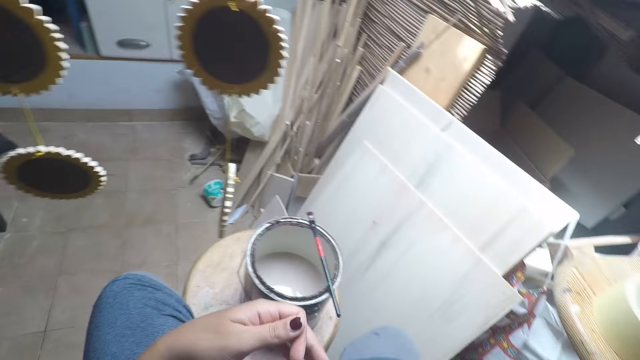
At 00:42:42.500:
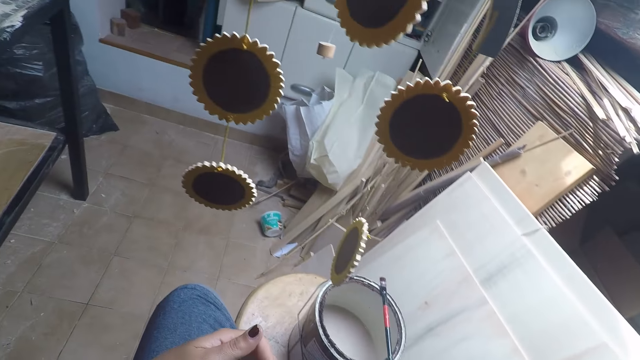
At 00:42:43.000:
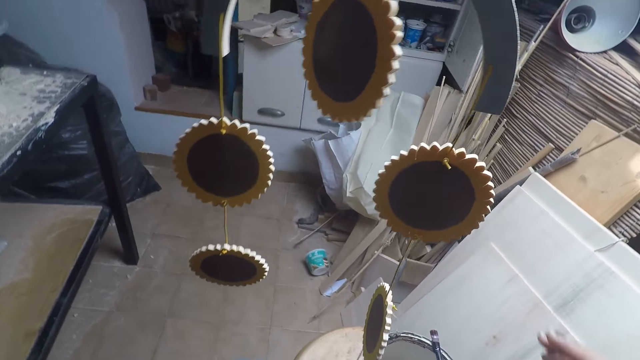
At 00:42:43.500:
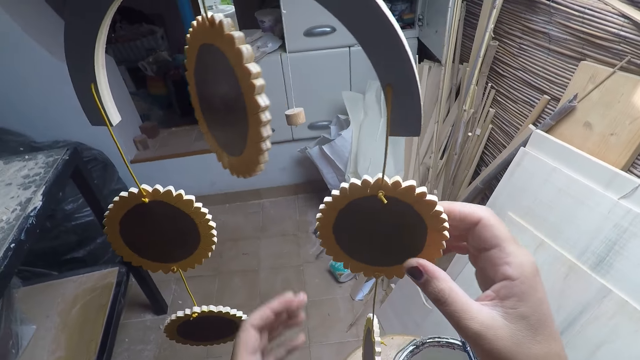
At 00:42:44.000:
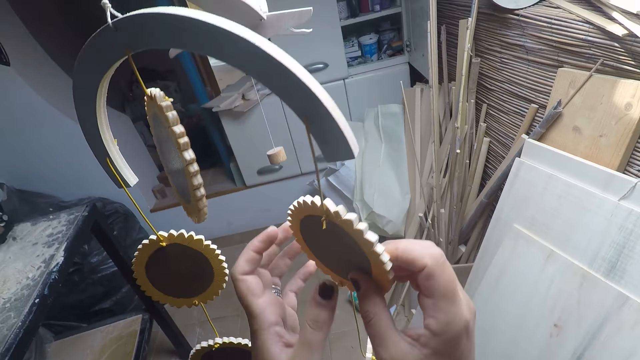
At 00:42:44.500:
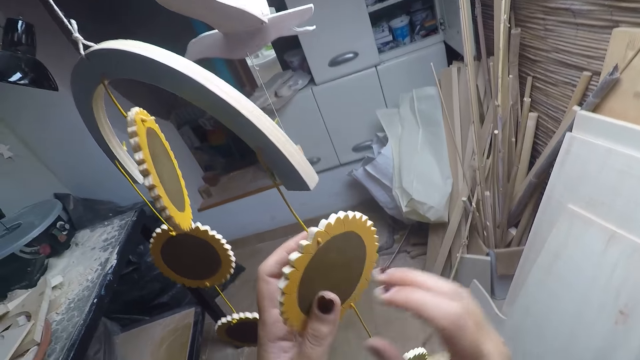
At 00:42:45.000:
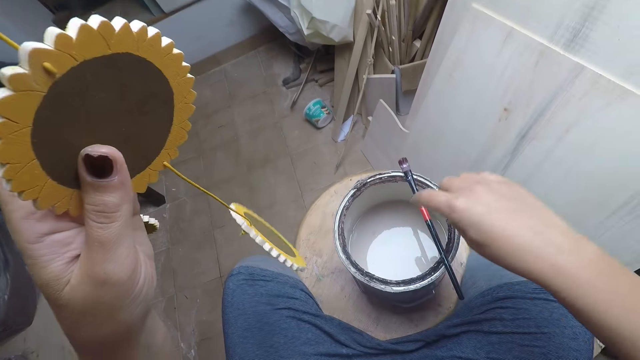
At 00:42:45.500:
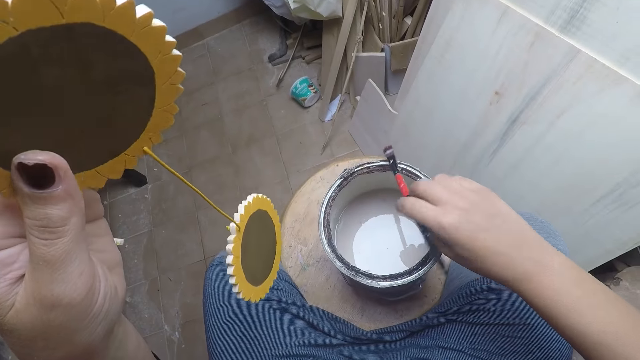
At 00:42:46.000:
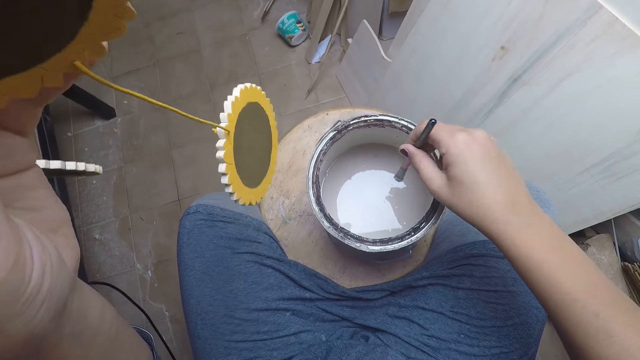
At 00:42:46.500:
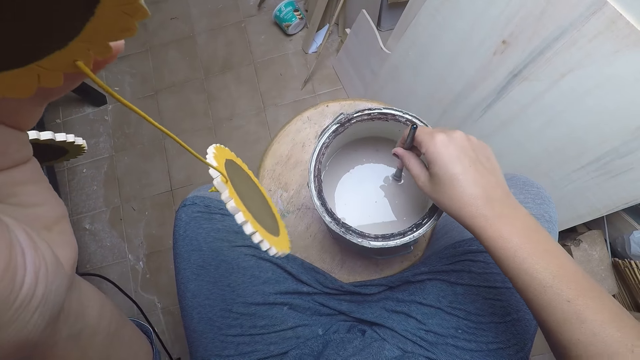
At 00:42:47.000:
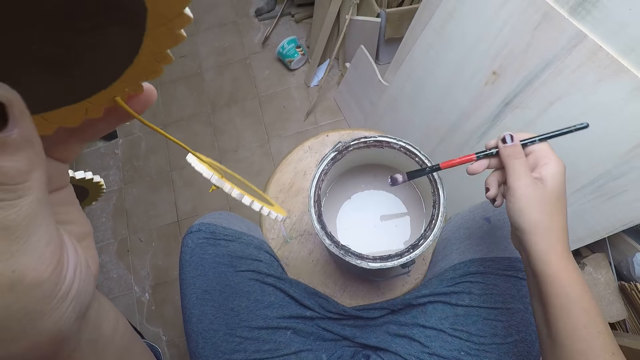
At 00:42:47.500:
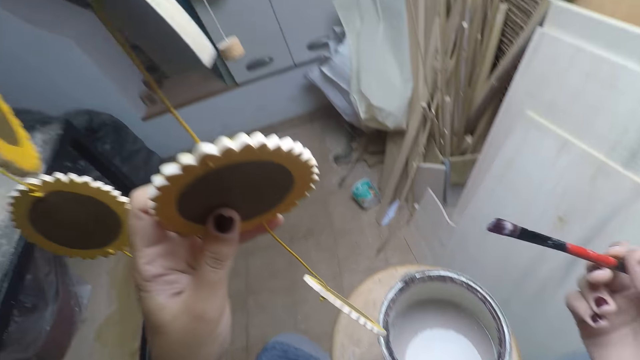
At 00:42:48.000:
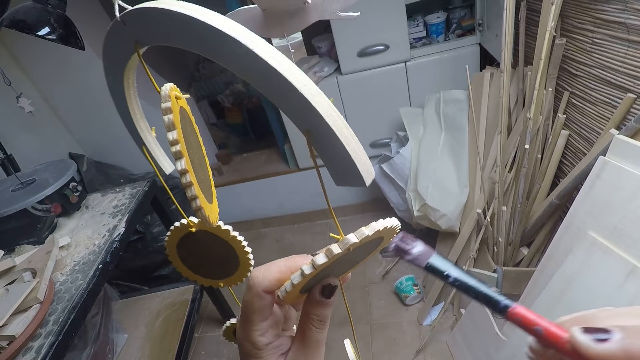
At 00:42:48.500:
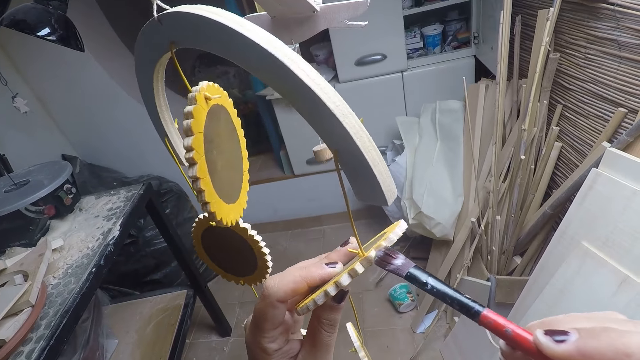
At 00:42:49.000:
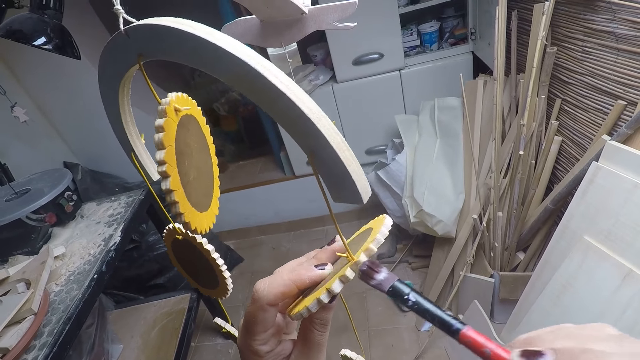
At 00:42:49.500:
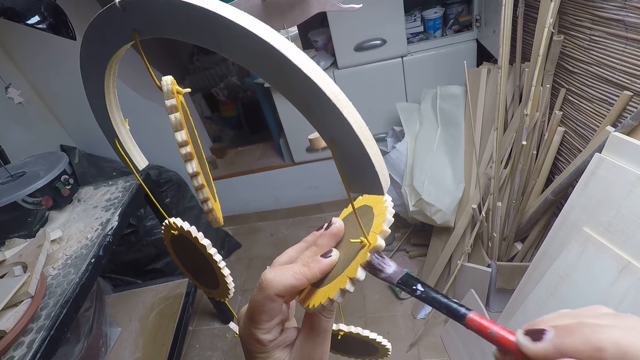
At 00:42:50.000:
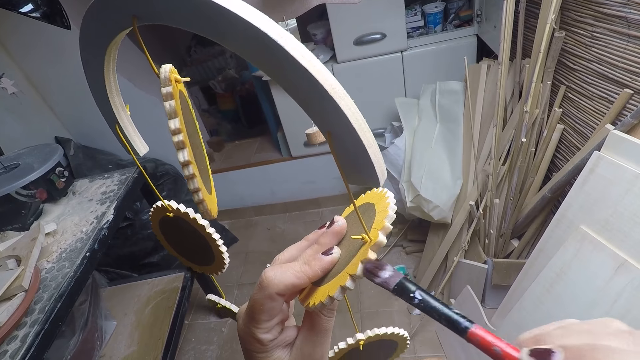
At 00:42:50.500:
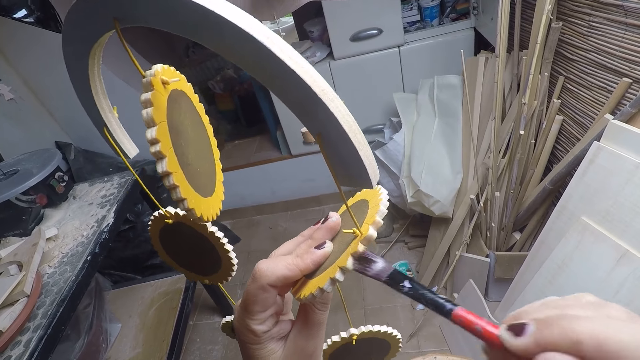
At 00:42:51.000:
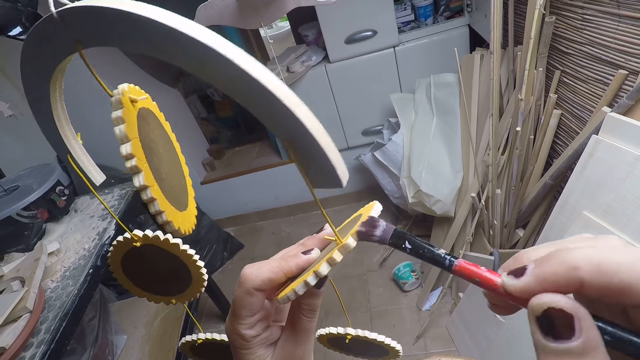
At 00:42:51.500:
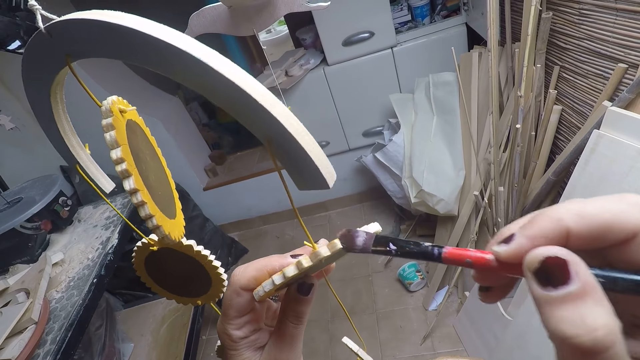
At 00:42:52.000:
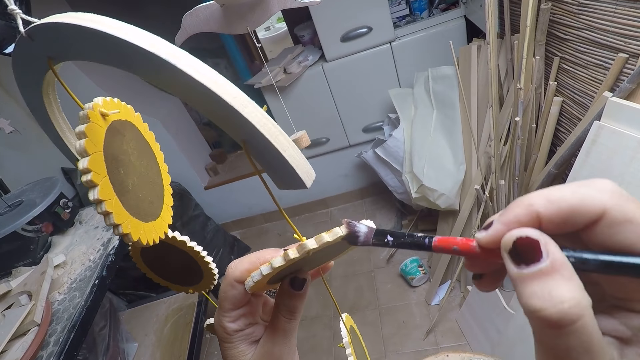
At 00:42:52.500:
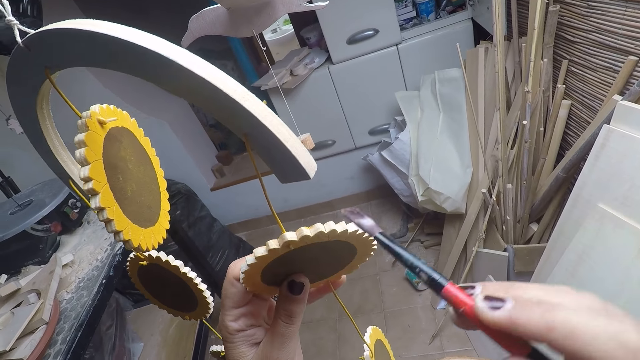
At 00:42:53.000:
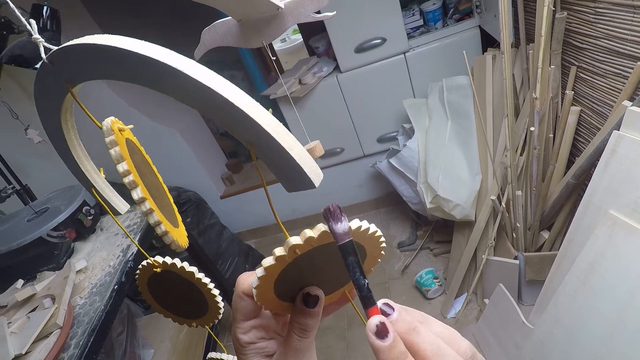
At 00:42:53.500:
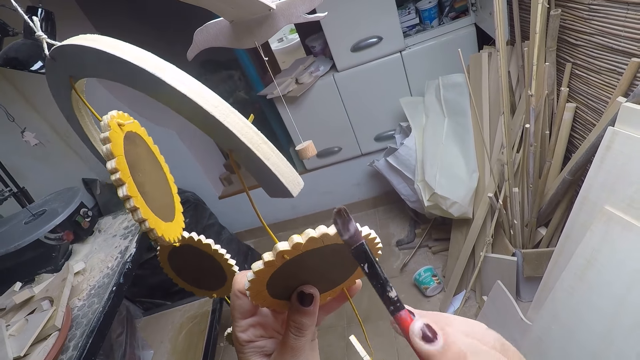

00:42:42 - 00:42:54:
The camera wearer holds another craft with his left hand. He looks at something. He picks up the brush on the paint container. He dips the brush inside the paint in the container. He removes the brush from the paint. He paints the craft with the brush.

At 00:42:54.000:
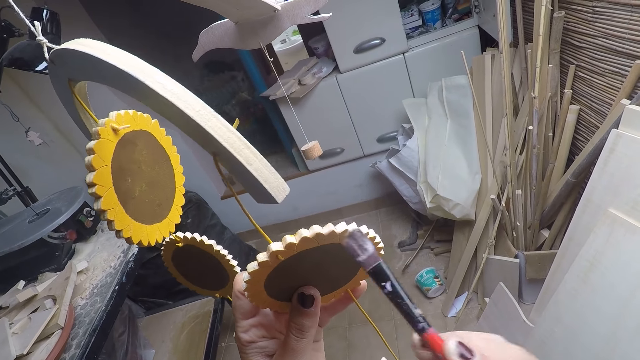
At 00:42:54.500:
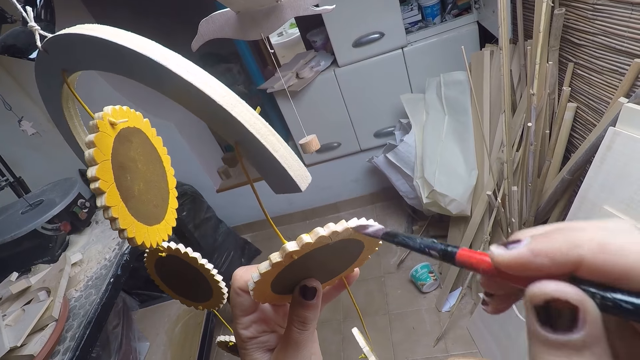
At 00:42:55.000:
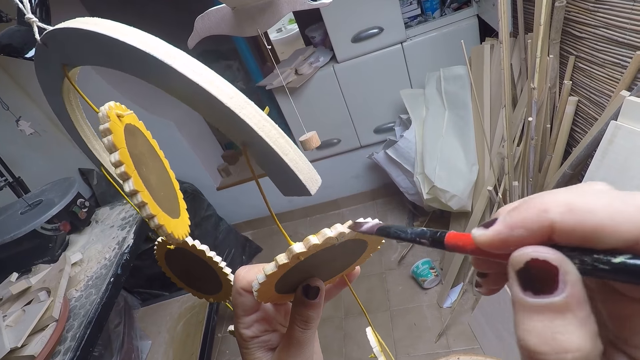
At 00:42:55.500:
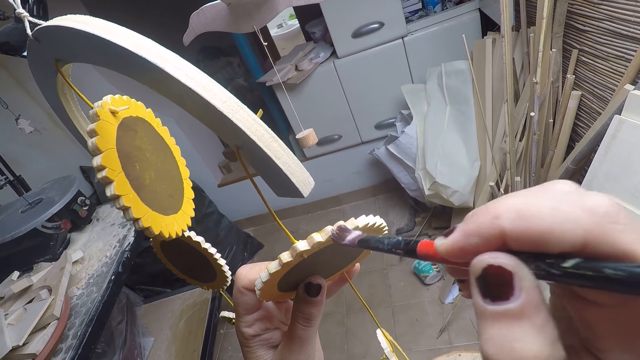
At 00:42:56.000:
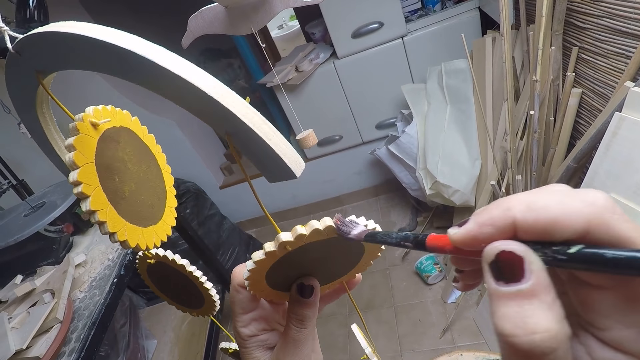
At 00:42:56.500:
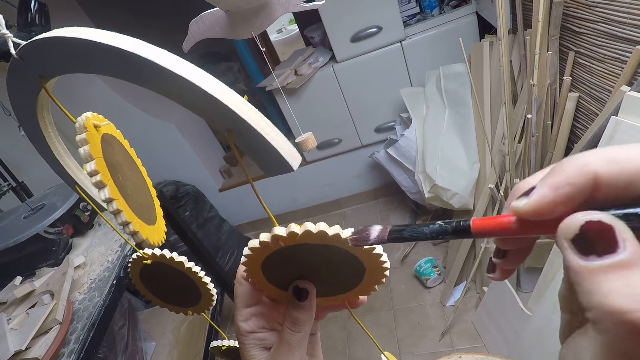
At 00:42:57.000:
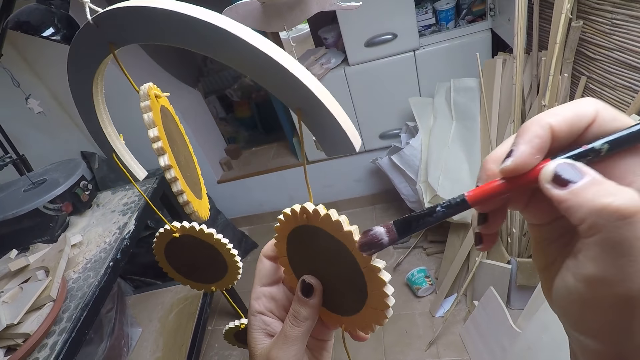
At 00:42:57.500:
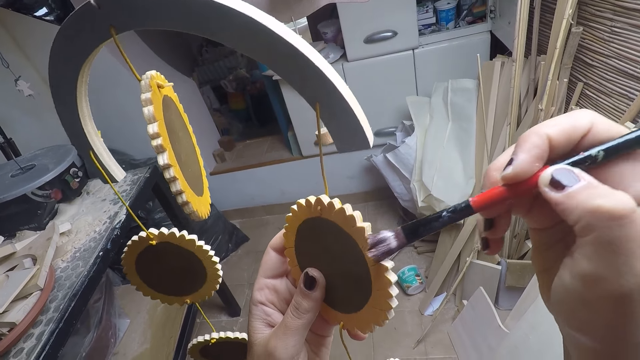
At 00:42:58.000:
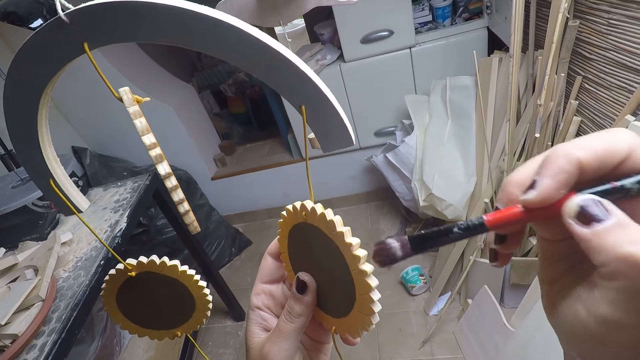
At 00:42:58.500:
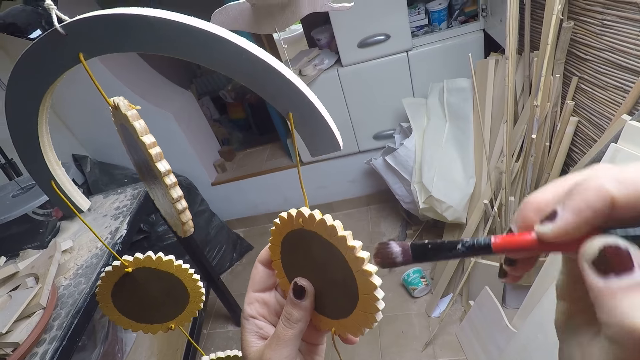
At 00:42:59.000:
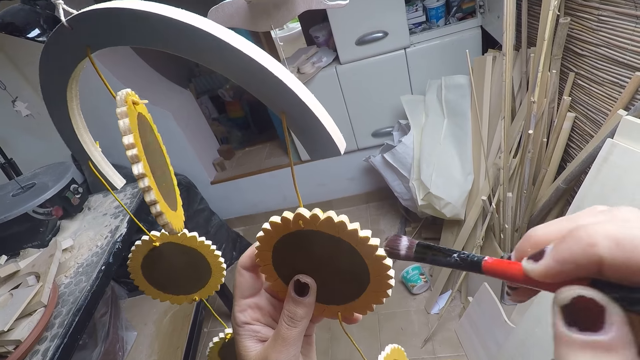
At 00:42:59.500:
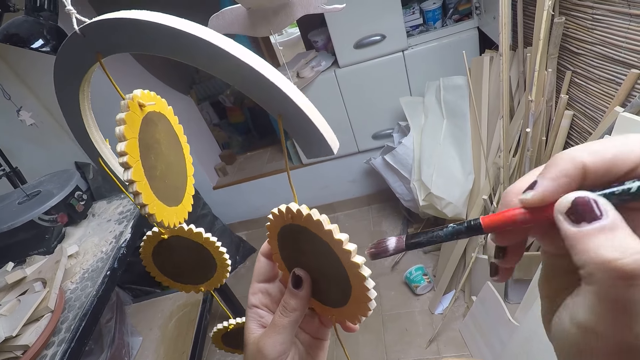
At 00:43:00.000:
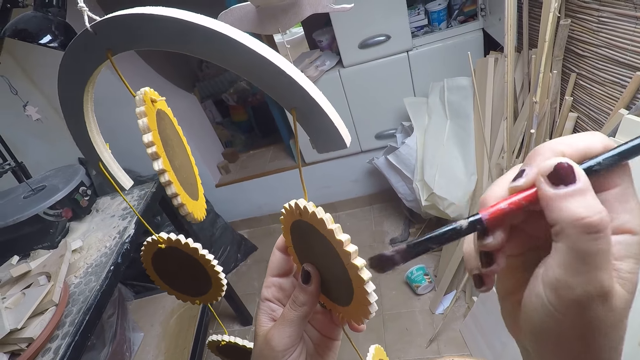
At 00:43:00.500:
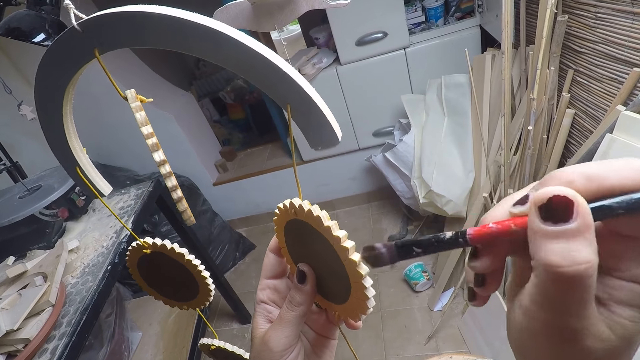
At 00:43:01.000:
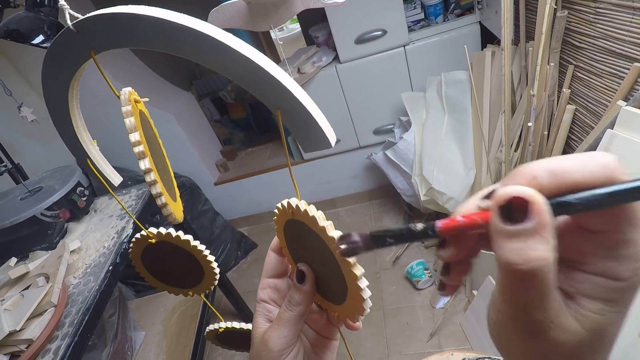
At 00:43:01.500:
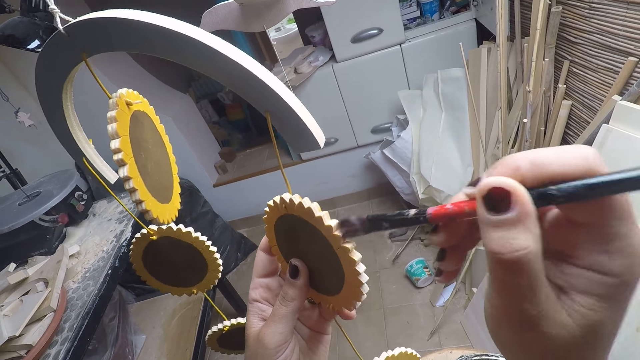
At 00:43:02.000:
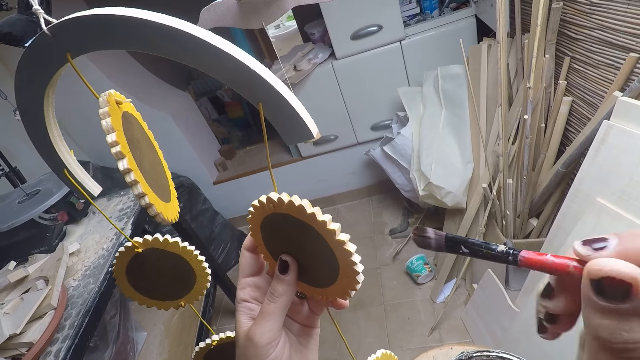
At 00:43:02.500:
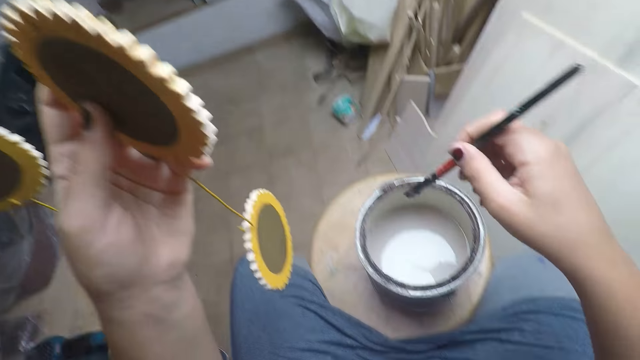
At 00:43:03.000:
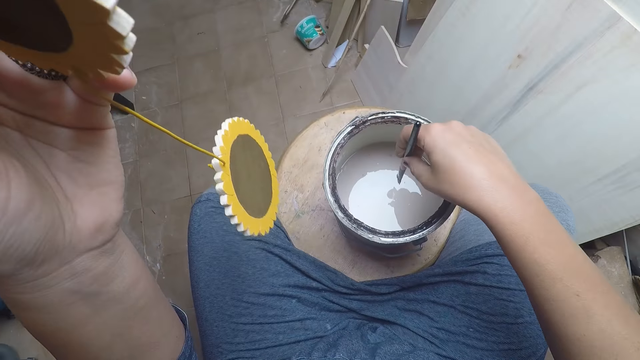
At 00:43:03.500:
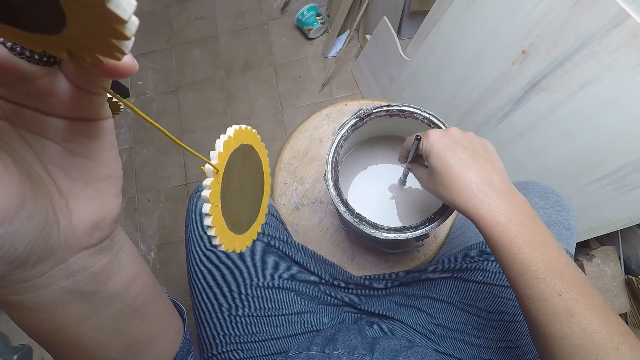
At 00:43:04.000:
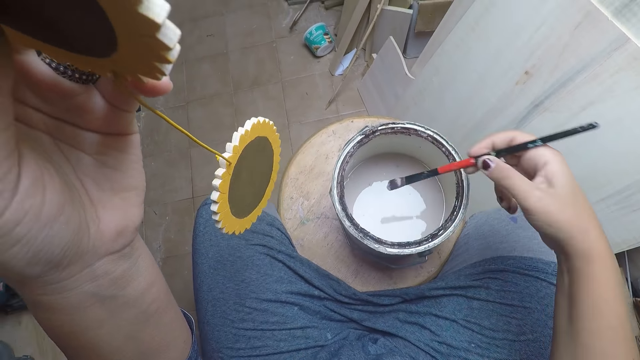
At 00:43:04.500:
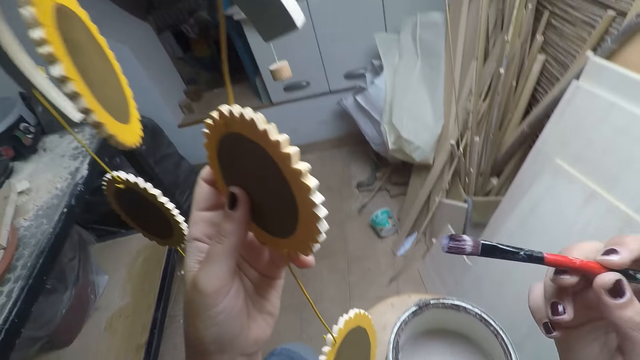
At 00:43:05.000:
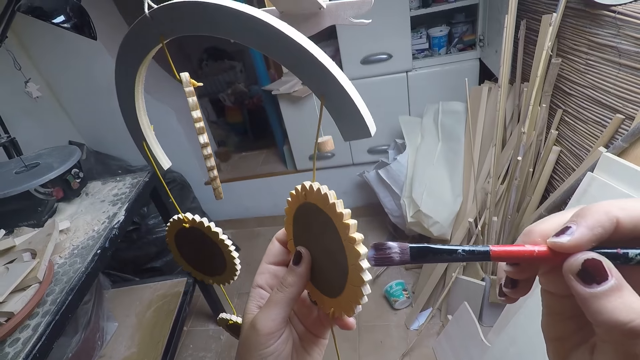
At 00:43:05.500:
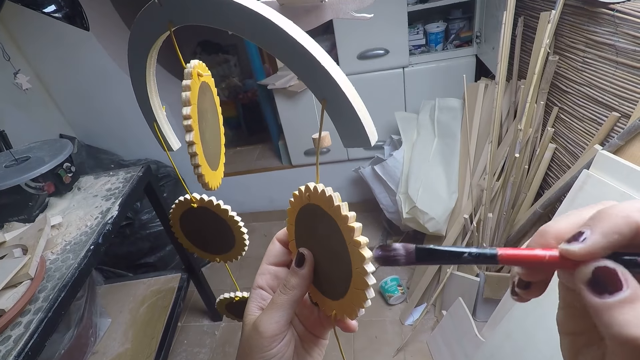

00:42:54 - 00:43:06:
The camera wearer dips the brush inside the paint in the container. They remove the brush from the paint. They paint the craft with the brush.
